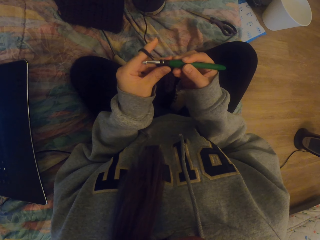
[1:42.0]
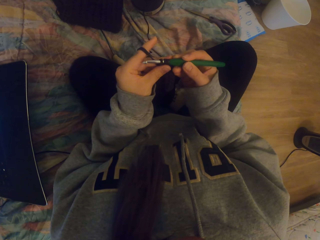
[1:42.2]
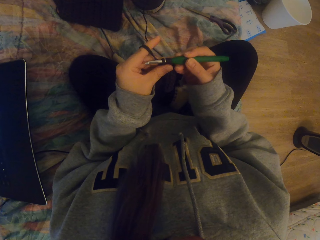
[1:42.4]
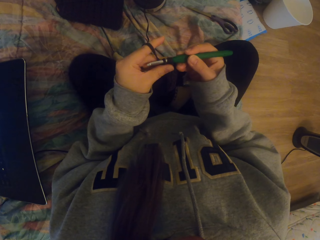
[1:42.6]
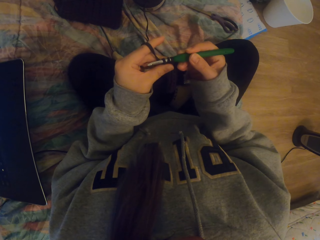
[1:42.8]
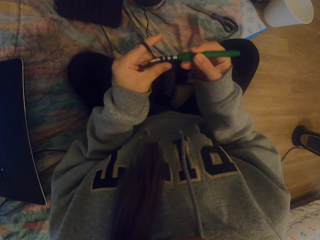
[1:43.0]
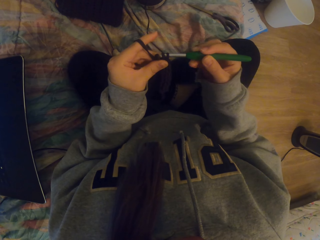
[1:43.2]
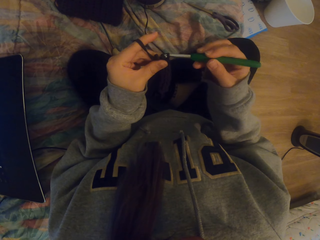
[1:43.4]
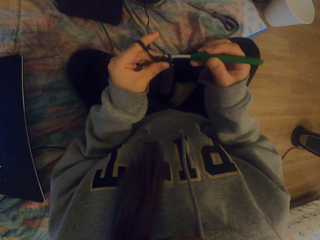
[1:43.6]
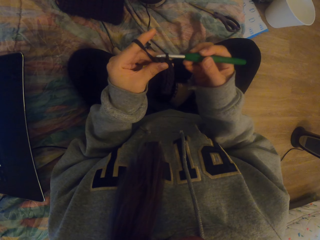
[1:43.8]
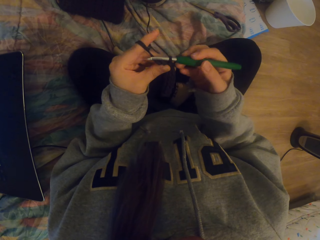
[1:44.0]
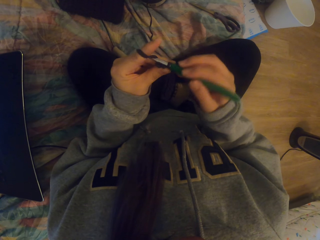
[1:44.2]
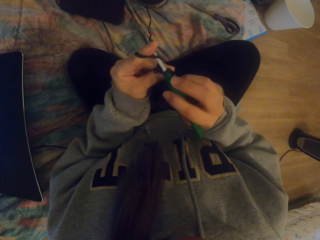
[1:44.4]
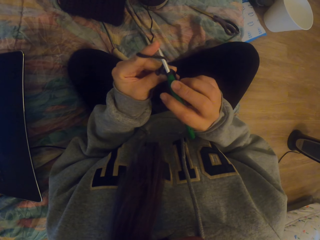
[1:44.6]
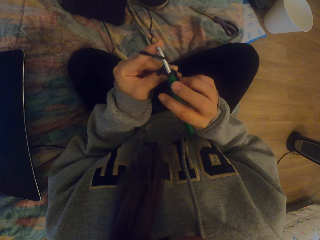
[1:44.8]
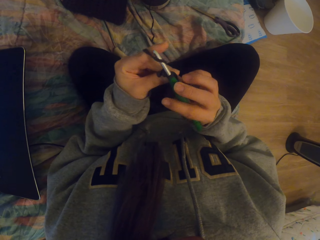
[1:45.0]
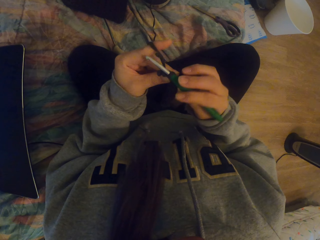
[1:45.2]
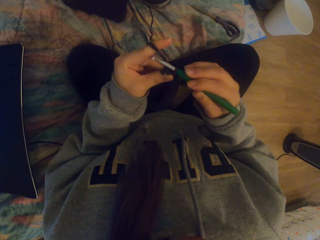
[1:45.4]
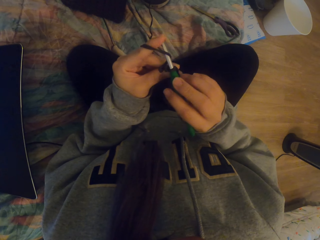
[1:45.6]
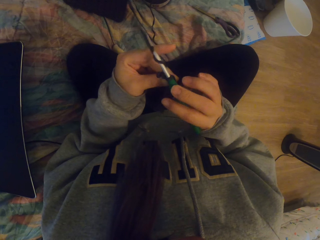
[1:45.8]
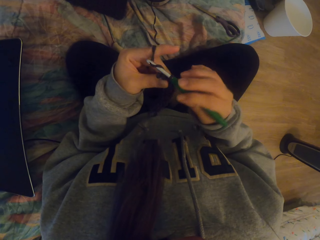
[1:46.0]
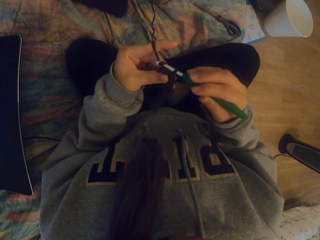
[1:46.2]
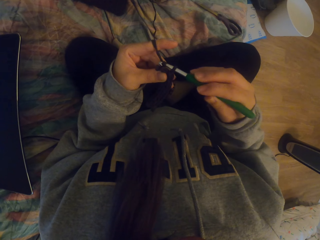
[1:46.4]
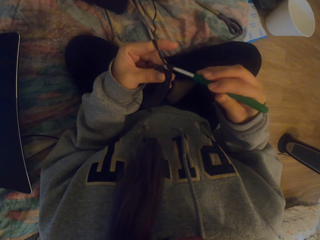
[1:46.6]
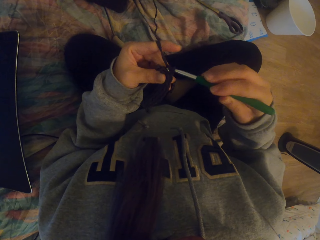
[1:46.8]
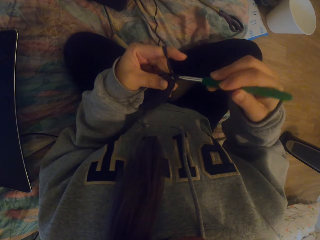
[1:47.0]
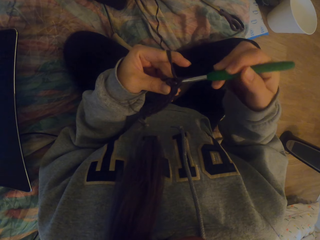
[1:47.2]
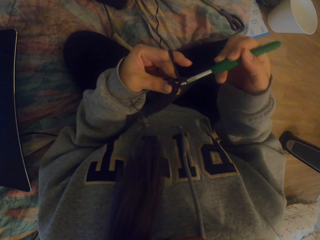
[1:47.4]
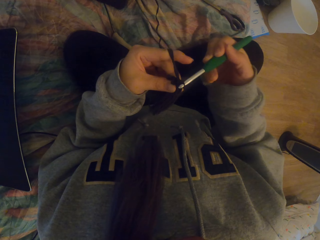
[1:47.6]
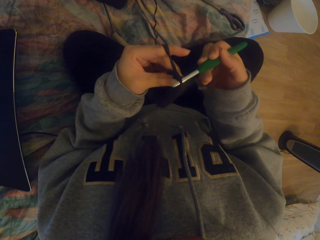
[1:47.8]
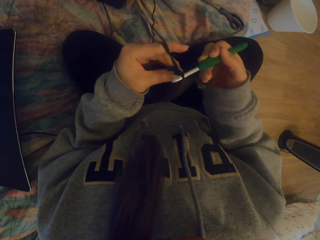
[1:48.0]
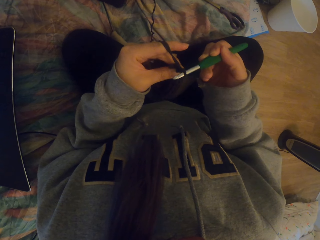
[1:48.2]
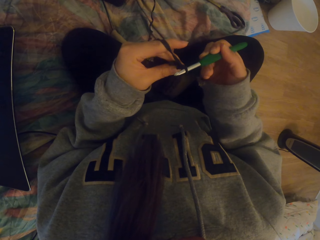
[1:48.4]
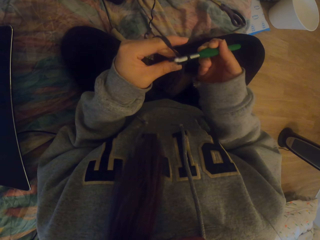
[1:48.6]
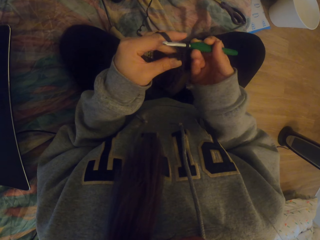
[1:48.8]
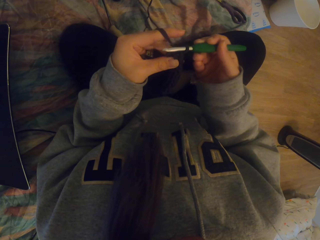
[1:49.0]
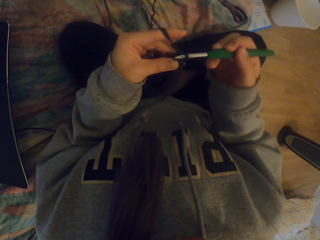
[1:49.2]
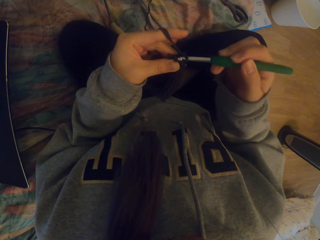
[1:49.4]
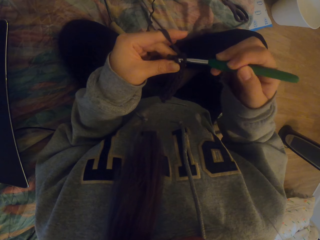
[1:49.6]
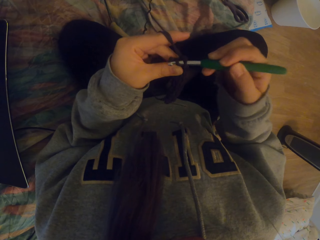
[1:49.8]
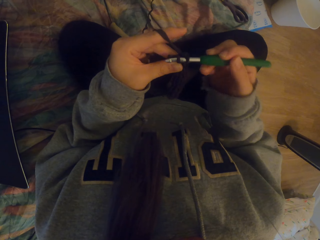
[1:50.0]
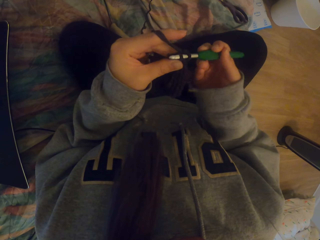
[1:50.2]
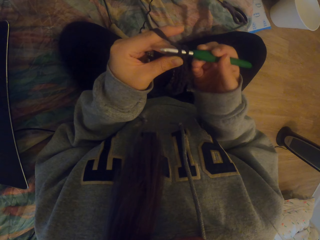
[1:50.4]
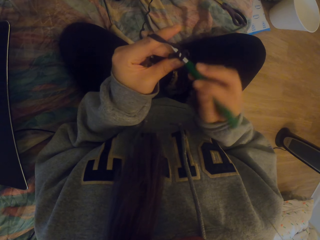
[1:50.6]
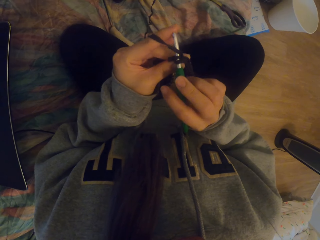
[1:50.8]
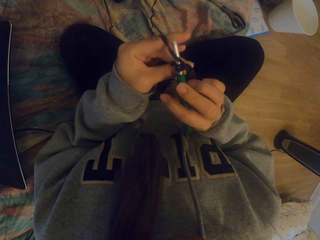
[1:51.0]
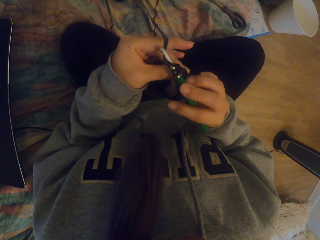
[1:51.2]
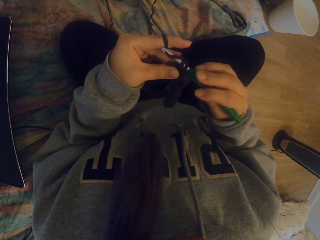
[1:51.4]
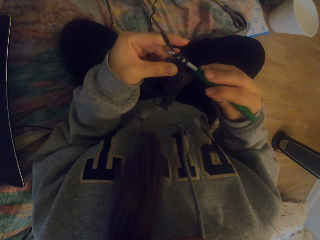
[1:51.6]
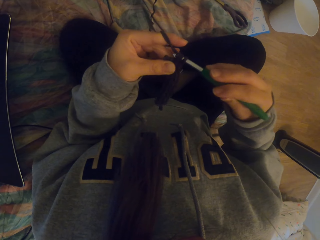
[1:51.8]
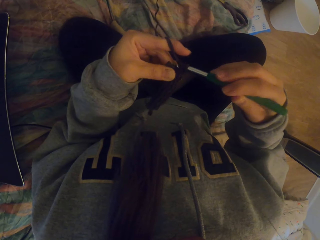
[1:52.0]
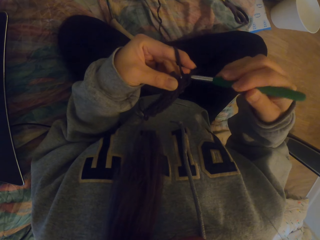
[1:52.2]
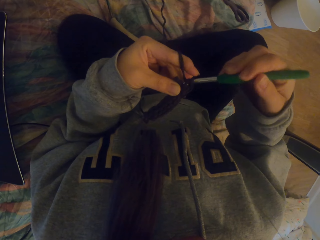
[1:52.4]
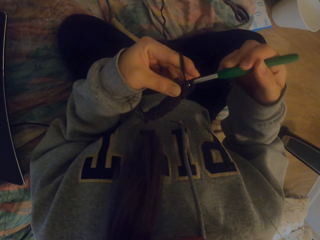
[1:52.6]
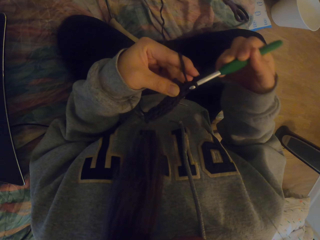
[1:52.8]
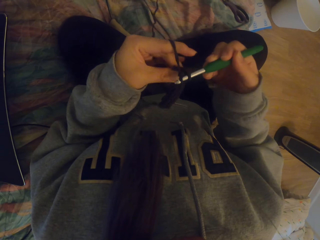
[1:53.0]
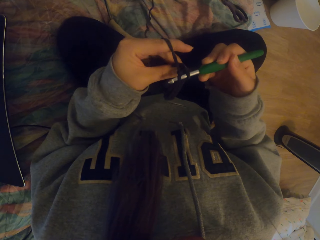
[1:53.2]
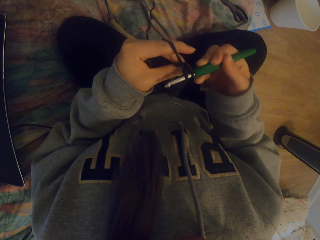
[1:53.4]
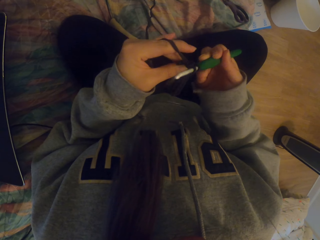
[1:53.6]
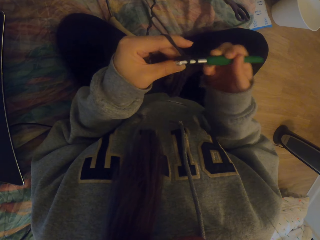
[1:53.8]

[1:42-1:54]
The camera wearer crochets a piece of cloth.

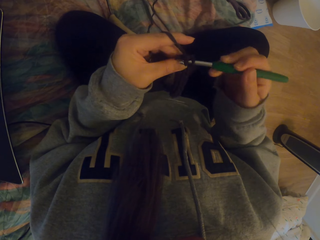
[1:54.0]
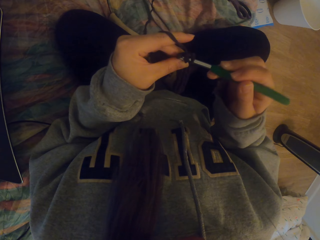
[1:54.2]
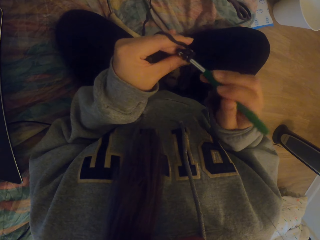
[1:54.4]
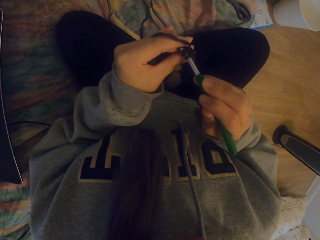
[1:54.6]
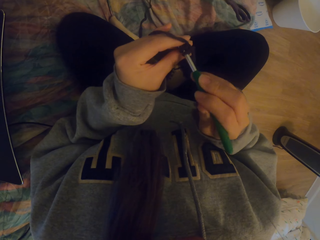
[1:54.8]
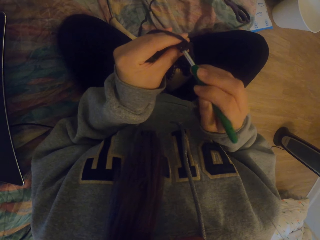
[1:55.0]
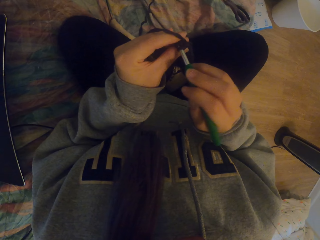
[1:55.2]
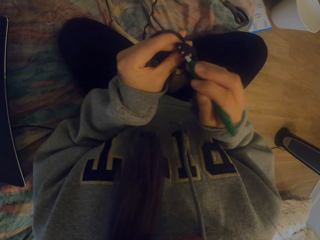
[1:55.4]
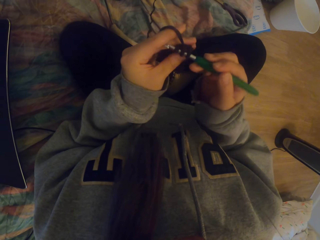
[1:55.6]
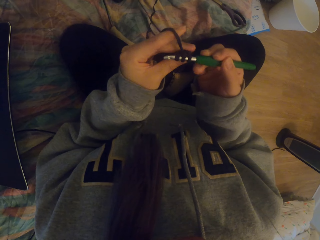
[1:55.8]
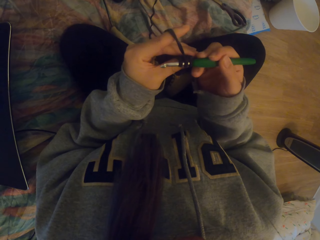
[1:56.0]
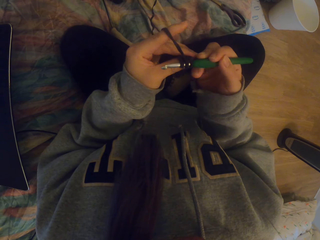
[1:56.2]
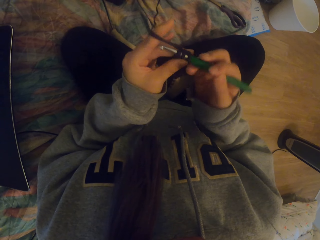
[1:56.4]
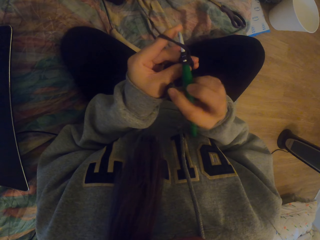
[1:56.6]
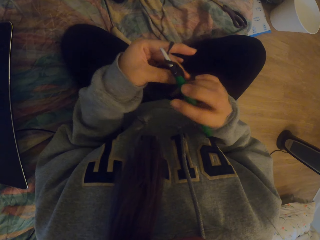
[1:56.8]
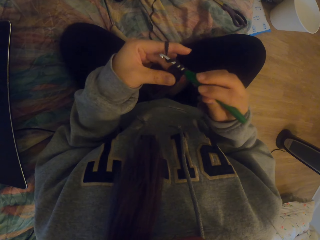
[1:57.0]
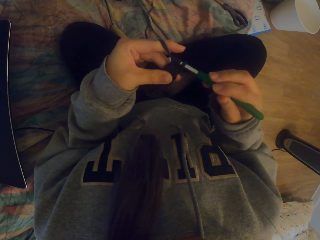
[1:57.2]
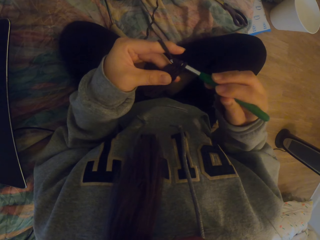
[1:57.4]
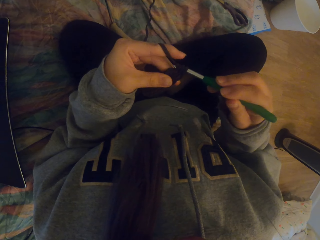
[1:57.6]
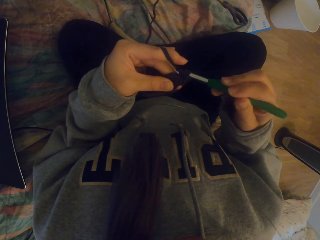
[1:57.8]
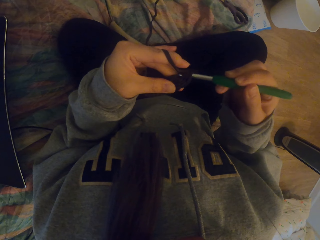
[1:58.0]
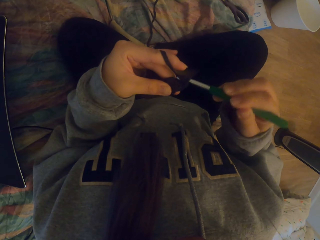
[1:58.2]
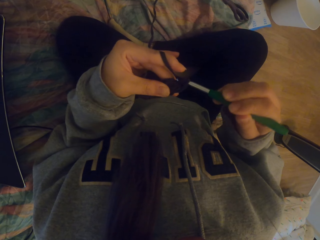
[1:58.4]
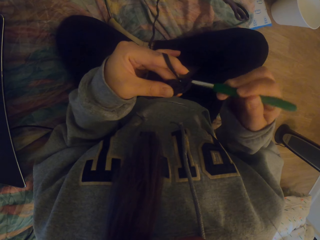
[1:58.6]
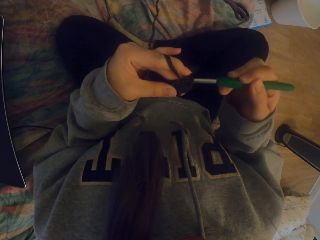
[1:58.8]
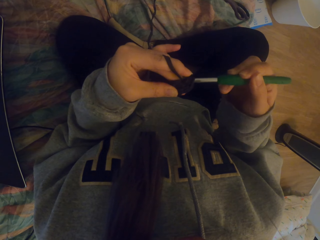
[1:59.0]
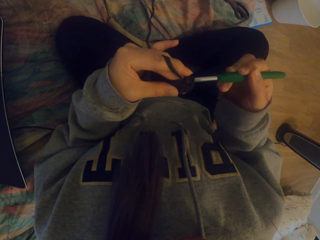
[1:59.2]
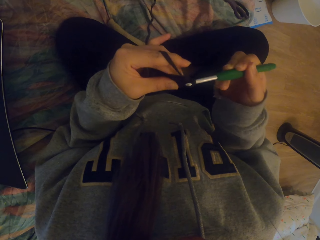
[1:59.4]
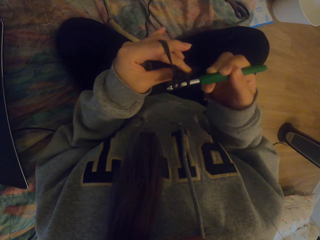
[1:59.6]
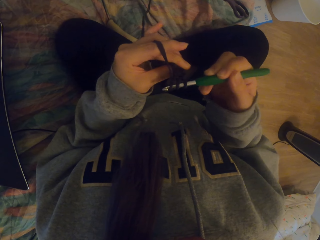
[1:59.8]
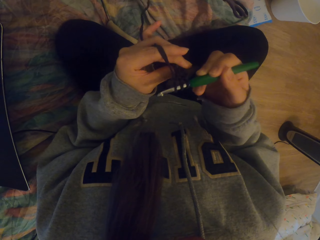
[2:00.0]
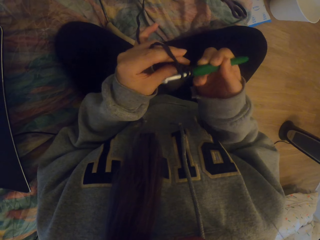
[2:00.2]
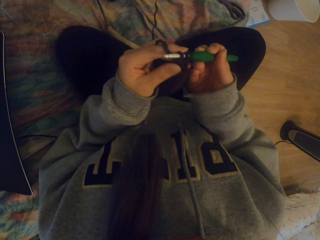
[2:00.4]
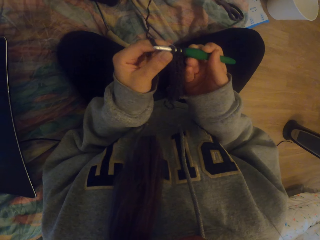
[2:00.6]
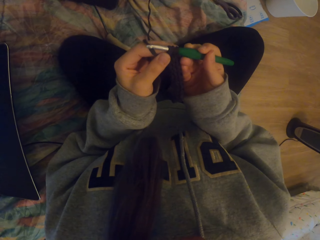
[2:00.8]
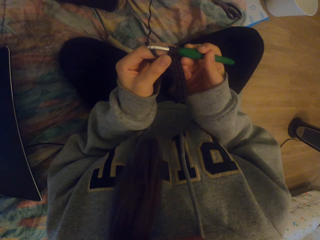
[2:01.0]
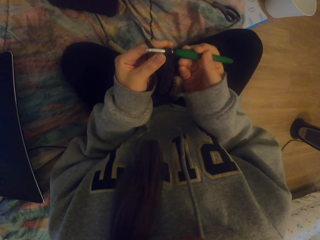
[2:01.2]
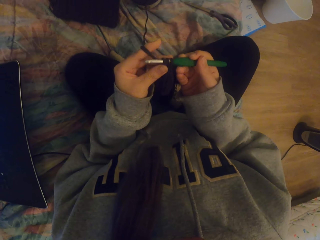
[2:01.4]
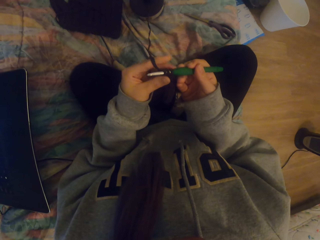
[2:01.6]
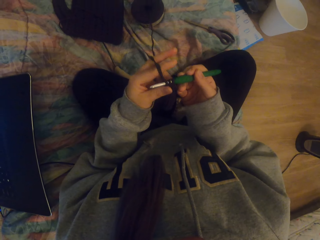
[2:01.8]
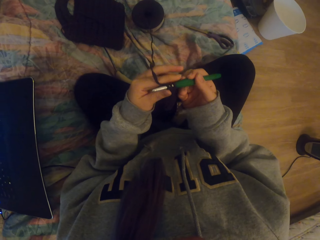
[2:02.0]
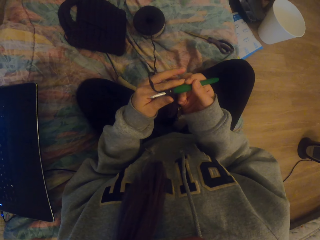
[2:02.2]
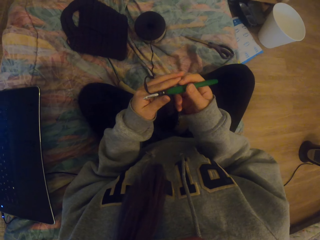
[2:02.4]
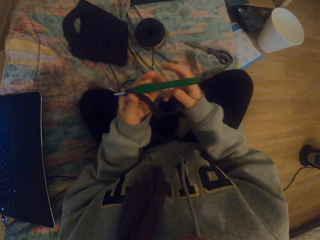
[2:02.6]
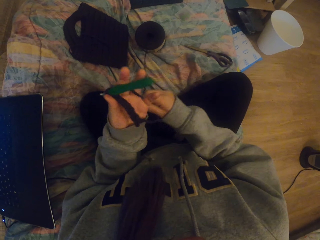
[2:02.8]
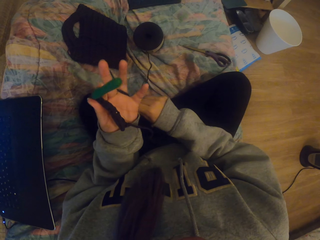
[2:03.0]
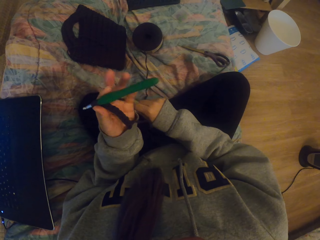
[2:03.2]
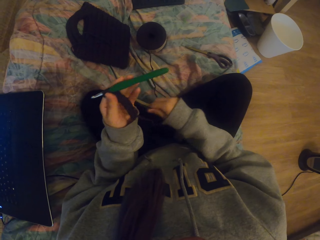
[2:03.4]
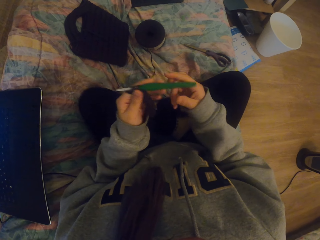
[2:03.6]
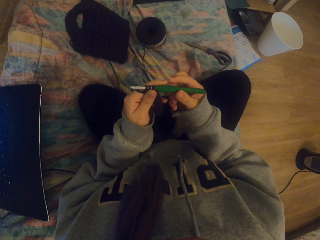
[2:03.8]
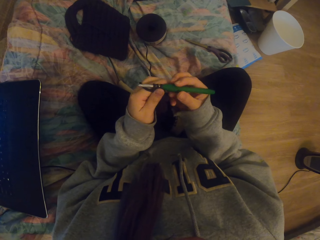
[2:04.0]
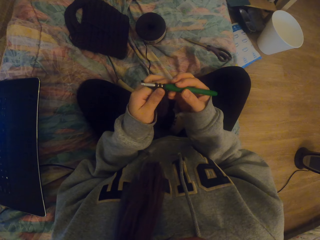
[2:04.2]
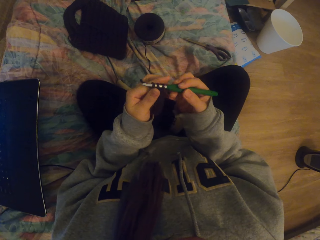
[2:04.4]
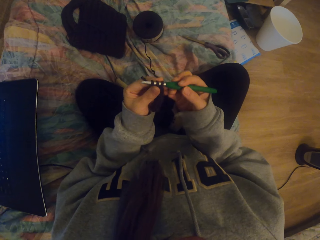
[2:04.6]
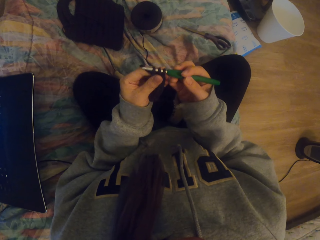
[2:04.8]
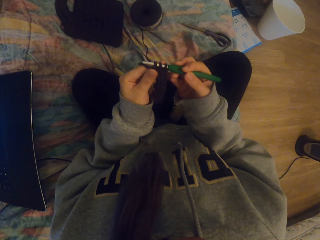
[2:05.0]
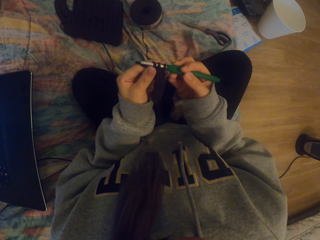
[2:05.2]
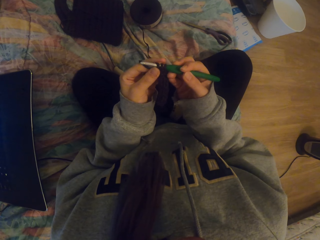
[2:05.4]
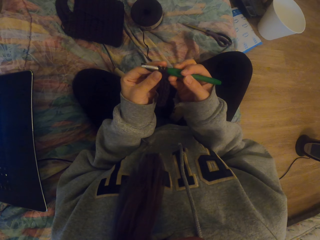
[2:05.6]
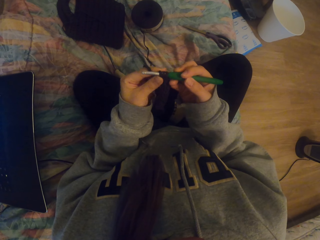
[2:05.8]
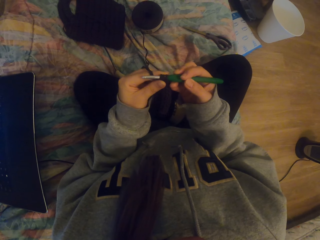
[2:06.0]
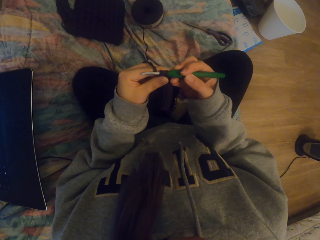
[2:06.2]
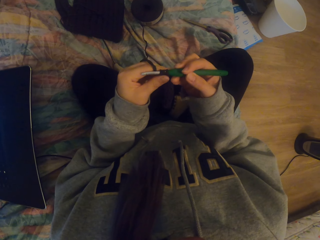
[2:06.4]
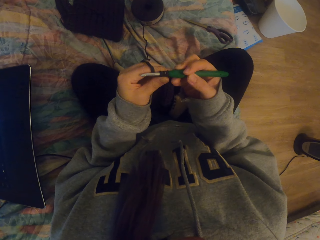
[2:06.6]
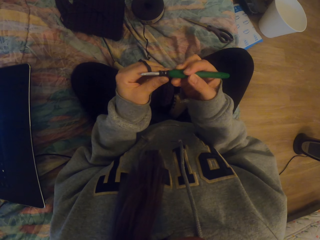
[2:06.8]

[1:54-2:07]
The camera wearer adjusts the knitted fabric with the left hand. They tighten the crocheting yarn with the right hand. They hold the crochet hook. They adjust the knitted fabric with the left hand.
